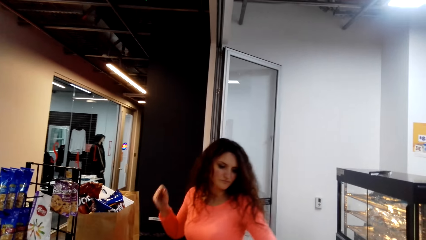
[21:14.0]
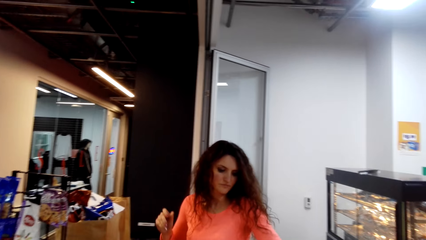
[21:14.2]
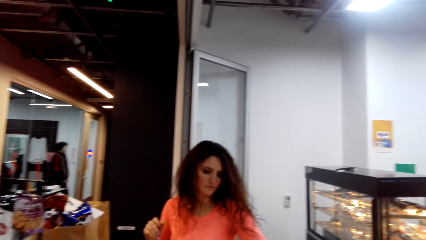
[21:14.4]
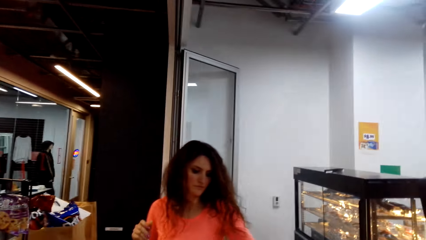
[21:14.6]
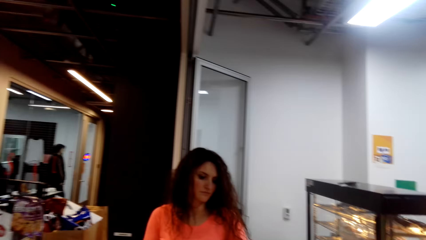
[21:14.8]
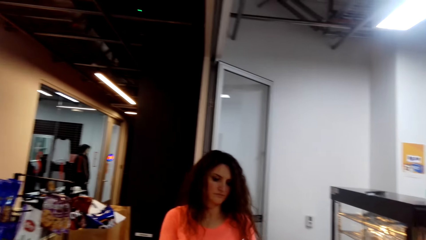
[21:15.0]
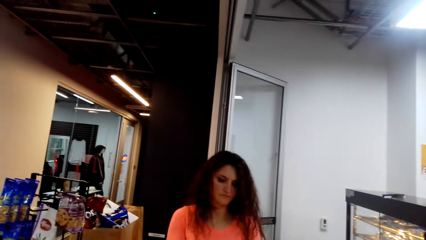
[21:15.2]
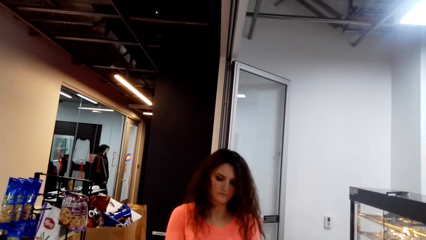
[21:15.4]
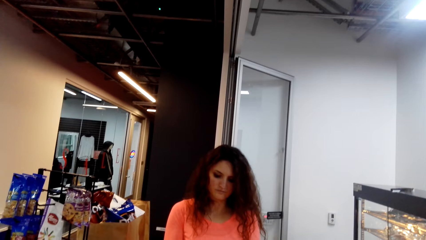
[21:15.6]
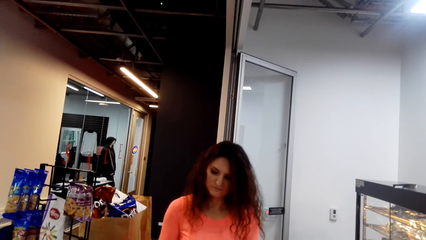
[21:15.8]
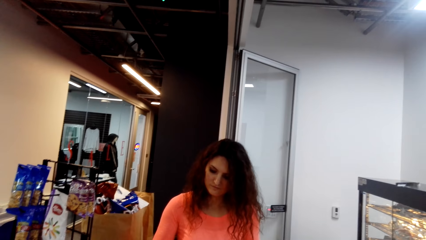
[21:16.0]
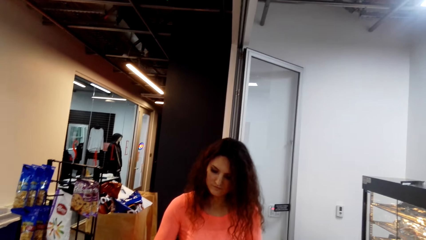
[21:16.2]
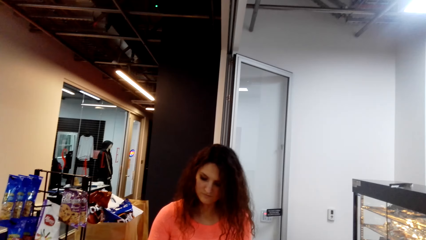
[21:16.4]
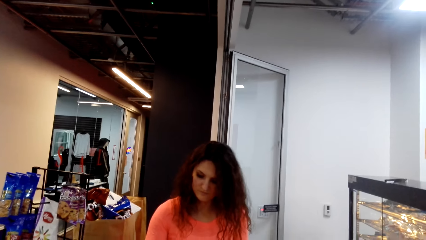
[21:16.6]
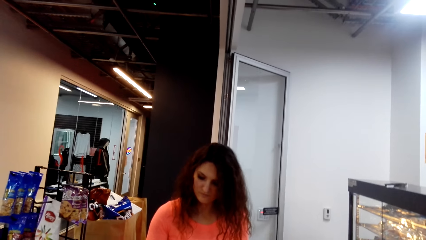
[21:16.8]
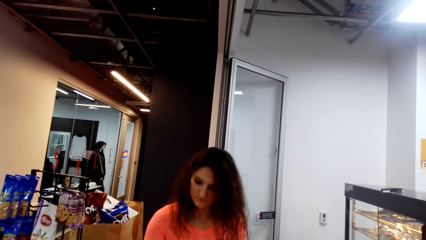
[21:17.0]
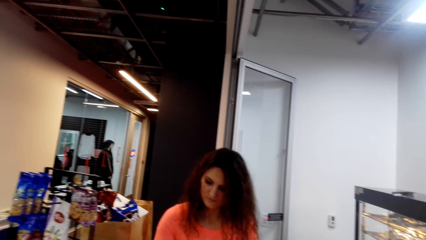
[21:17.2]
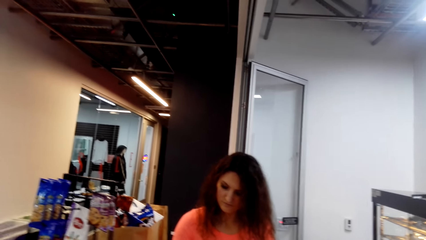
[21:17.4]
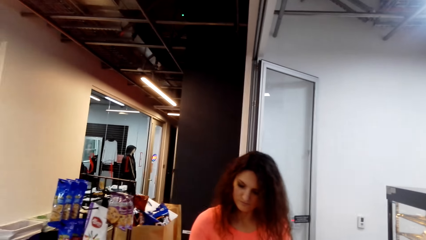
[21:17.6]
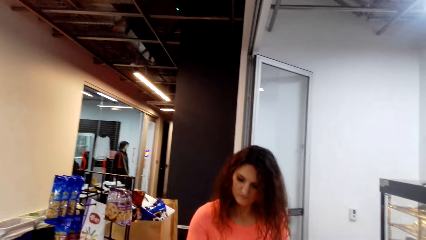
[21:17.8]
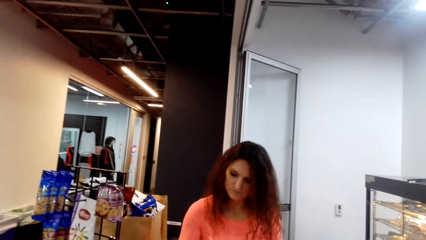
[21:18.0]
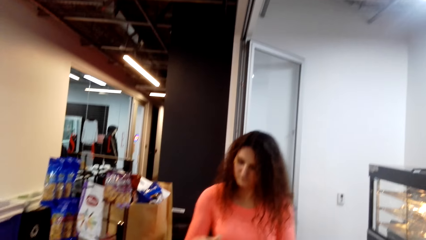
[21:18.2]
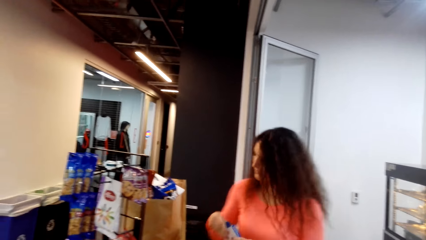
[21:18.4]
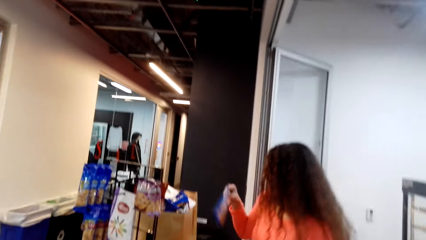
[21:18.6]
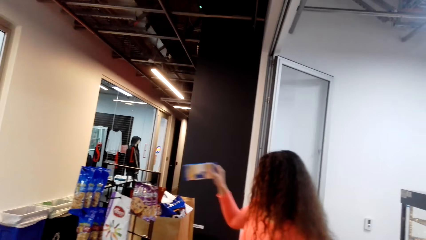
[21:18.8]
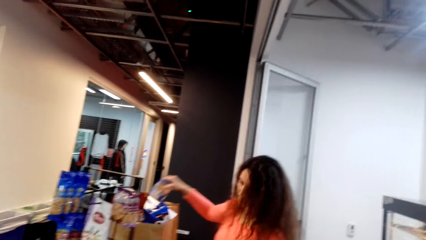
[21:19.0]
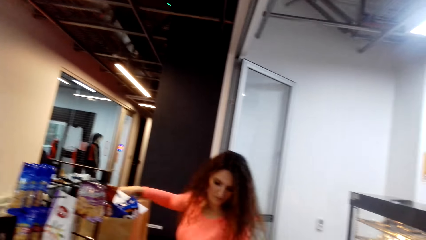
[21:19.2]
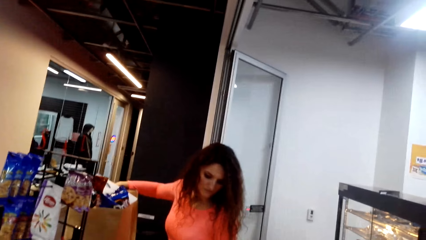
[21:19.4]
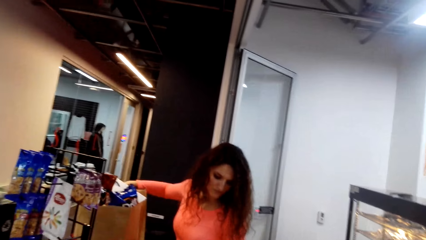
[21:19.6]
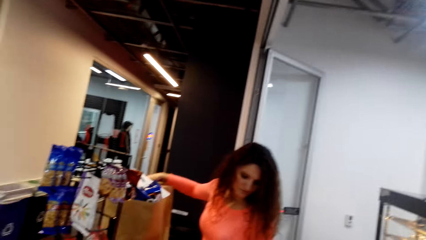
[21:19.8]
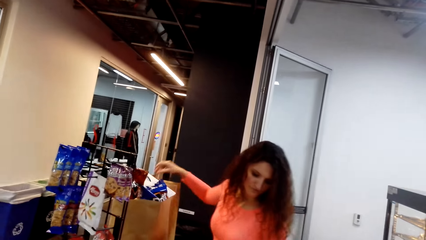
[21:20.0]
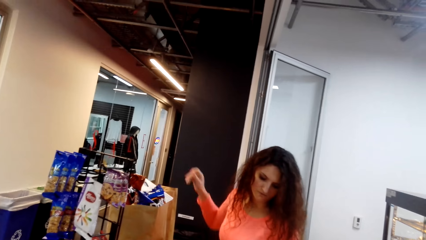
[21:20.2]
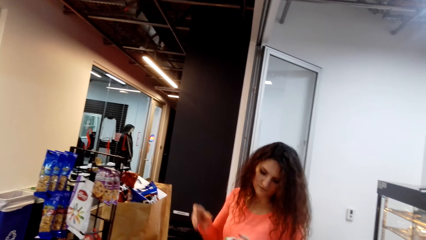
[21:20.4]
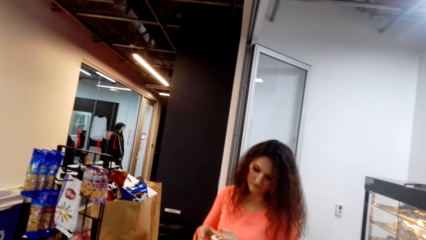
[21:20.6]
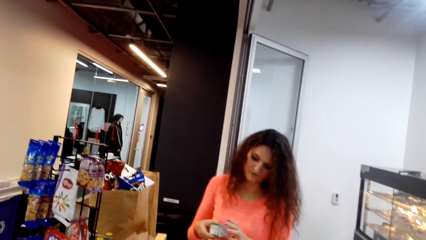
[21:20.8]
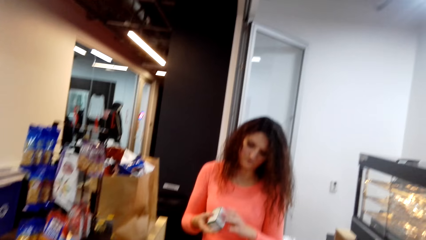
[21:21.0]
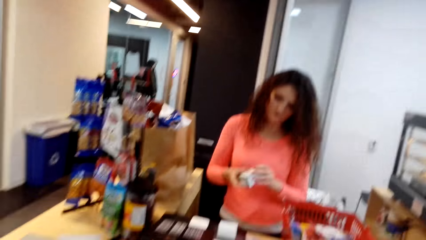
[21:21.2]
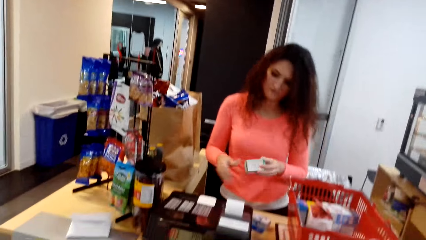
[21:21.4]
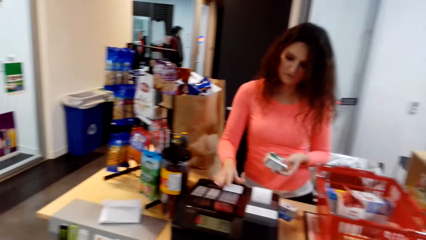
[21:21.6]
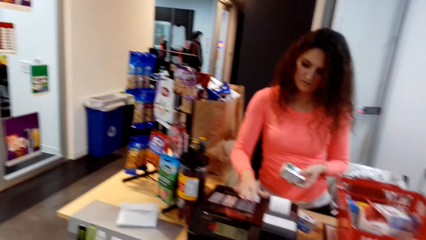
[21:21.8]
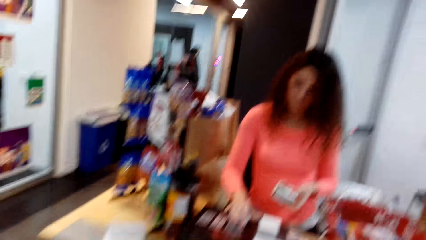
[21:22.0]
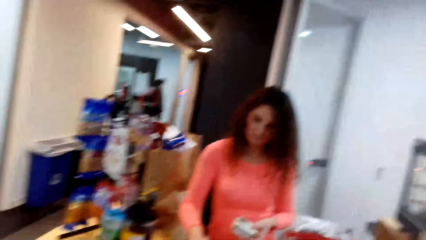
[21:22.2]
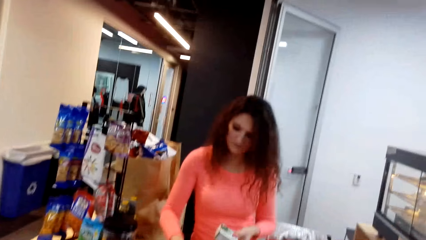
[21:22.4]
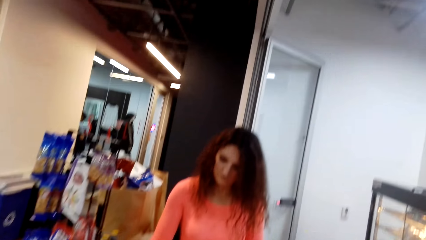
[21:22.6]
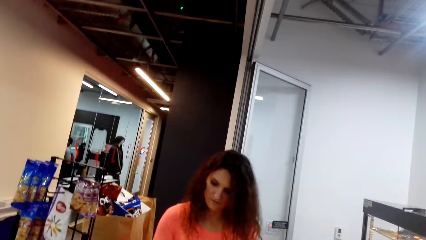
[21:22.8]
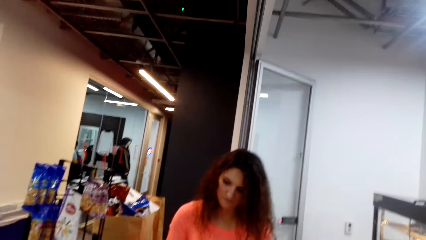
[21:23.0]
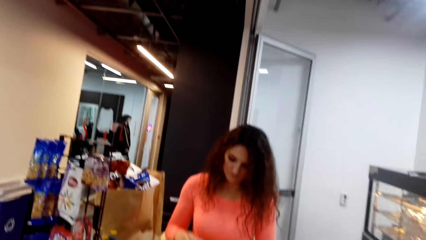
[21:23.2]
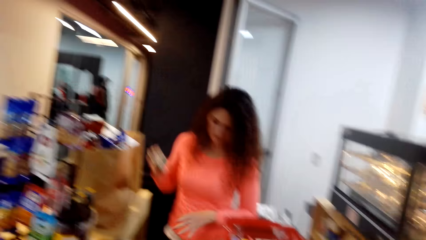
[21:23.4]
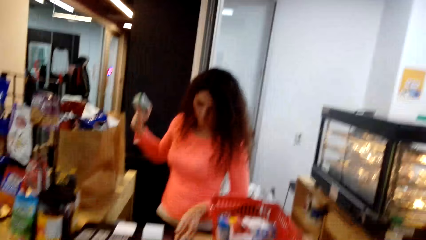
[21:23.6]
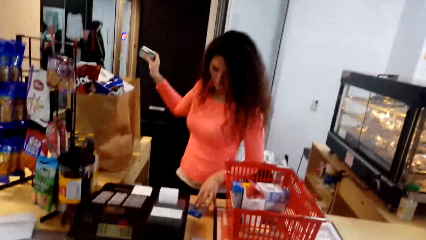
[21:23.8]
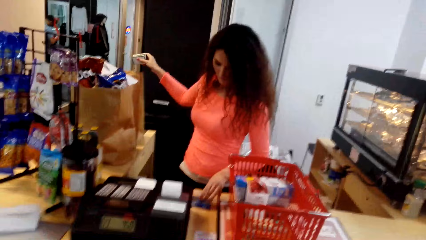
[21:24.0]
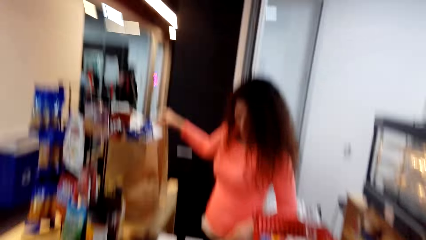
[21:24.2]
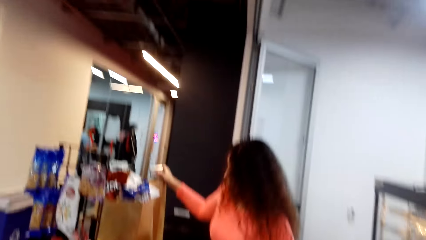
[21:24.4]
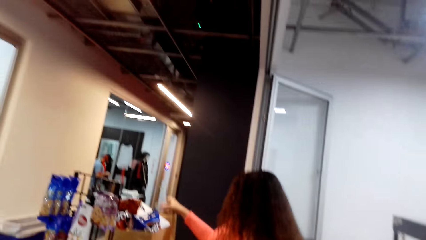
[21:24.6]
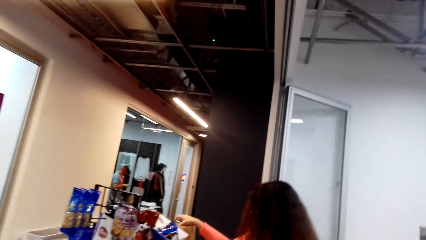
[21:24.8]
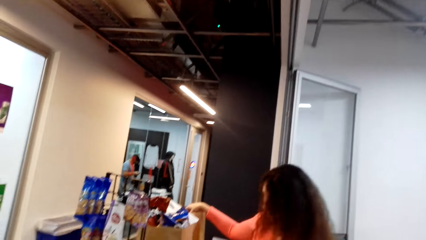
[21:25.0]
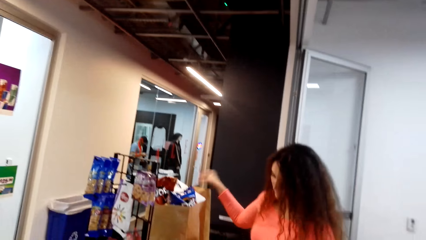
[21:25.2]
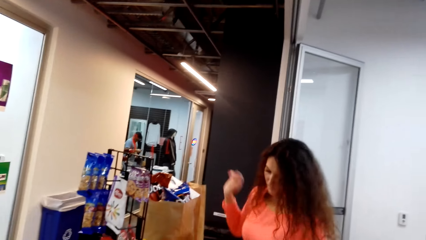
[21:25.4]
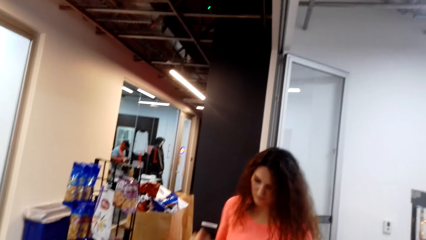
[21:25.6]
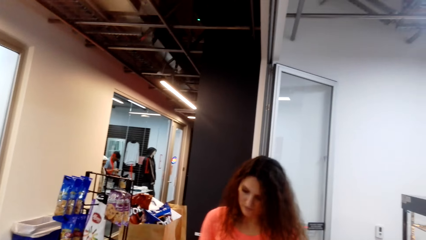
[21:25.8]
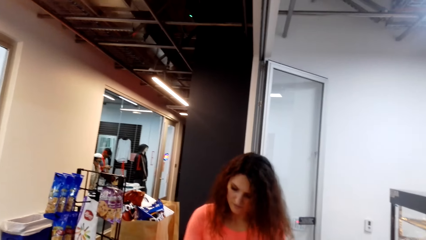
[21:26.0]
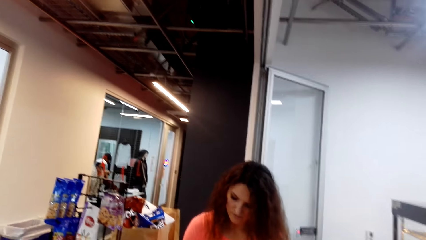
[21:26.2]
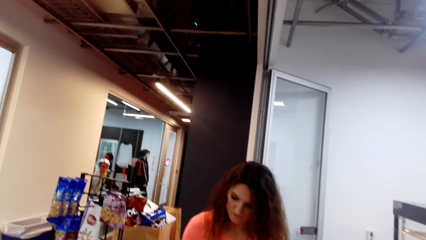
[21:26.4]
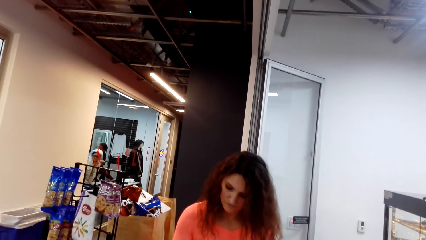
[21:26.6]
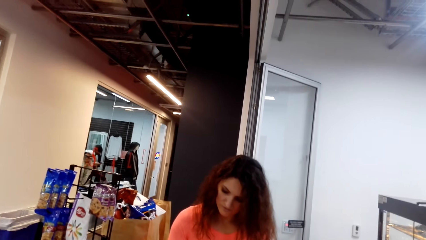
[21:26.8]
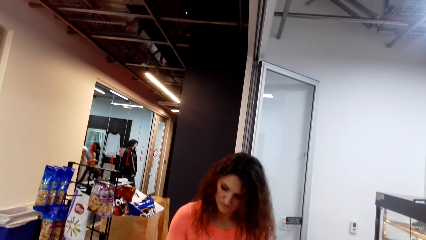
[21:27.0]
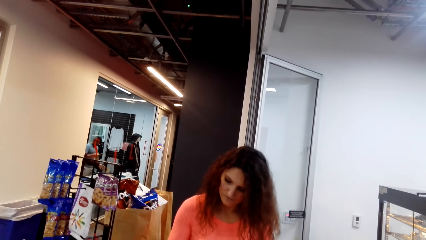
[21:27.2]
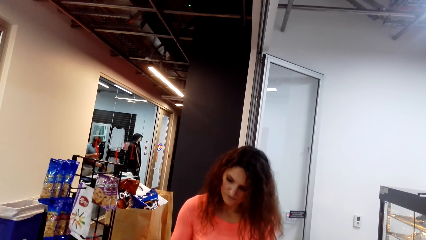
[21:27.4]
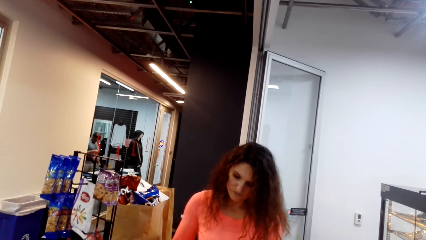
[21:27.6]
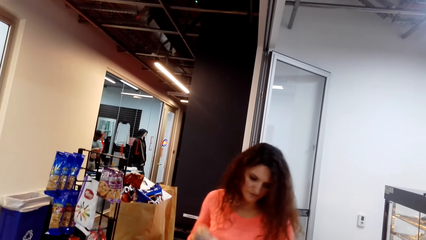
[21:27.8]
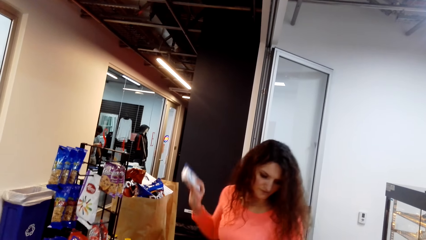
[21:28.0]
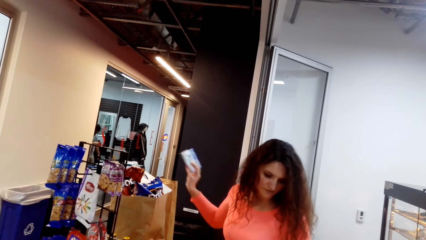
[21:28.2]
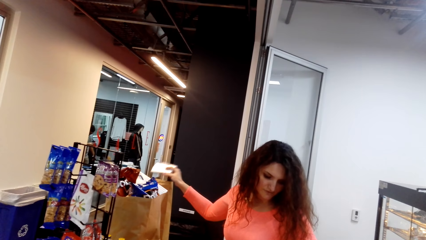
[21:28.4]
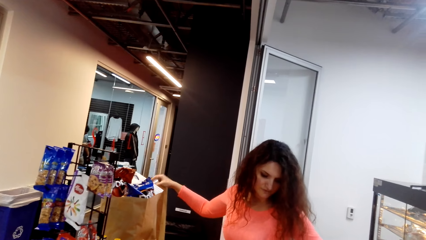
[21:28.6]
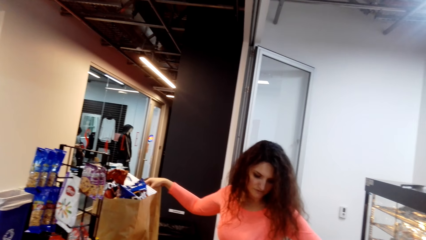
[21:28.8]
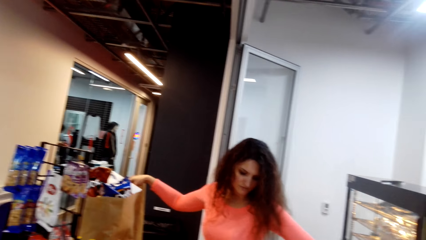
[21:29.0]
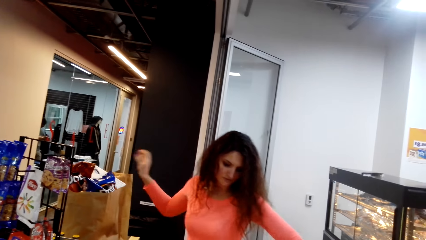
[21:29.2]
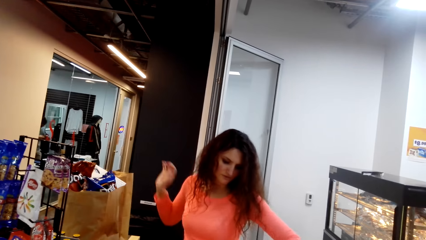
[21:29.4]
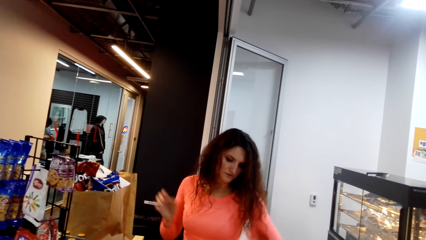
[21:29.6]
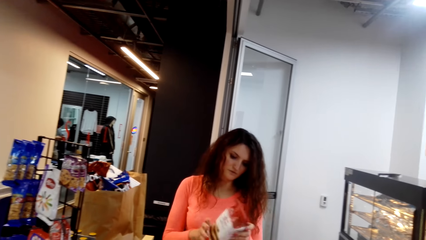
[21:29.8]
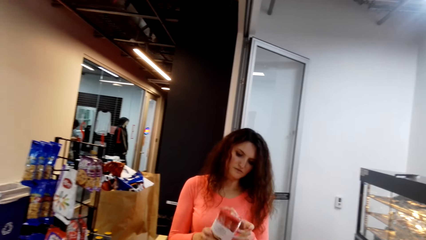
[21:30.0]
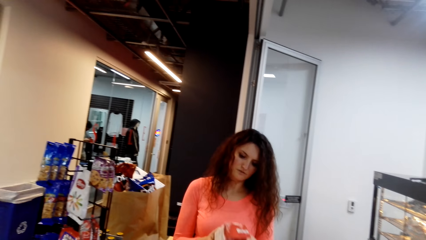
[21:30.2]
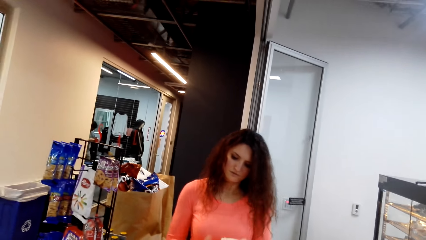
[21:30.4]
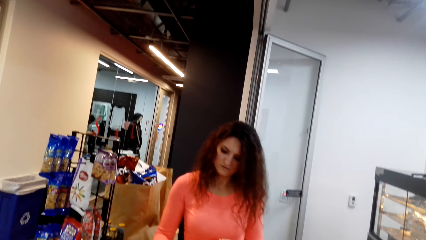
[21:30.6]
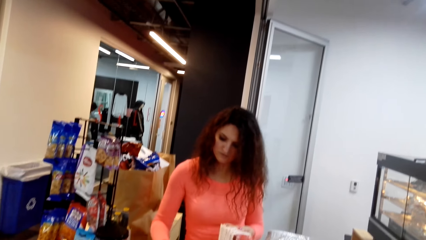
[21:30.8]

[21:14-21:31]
A man turns to the side, puts a pack in the shopping pack, and holds a packet. The camera wearer turns around. The man puts the packet in the shopping pack. The camera wearer turns around. The man holds a packet and puts the packet in the shopping pack.
